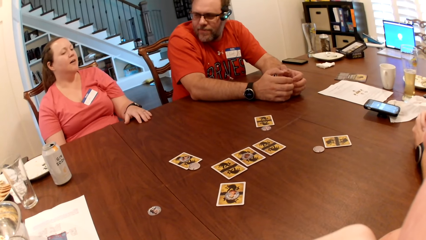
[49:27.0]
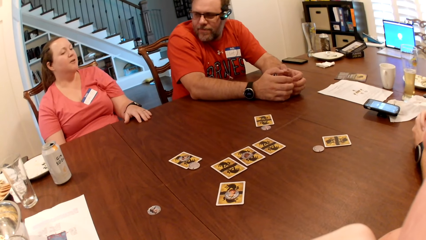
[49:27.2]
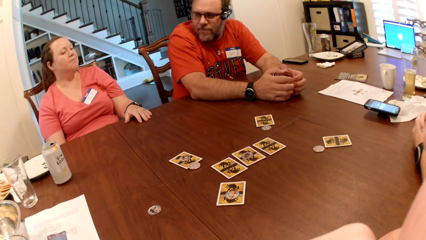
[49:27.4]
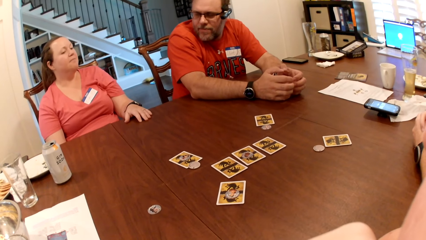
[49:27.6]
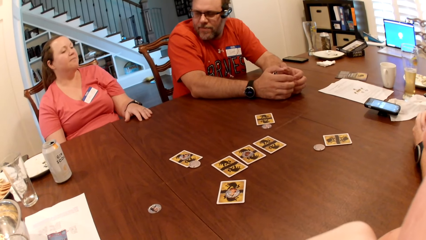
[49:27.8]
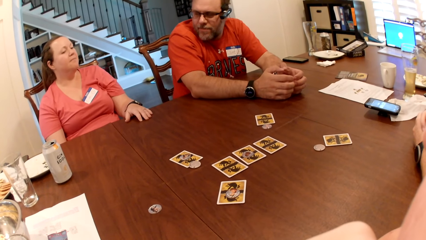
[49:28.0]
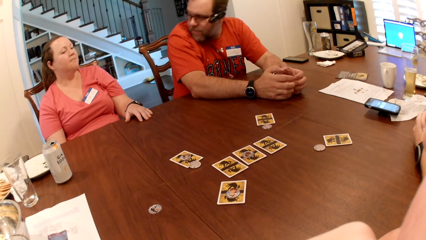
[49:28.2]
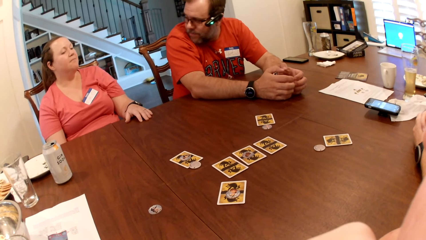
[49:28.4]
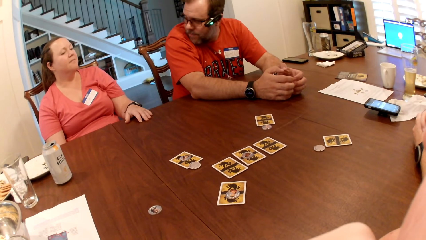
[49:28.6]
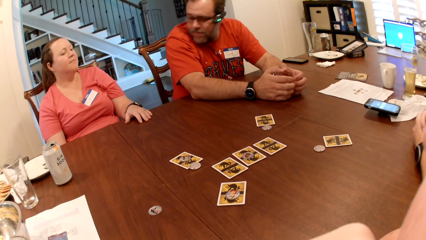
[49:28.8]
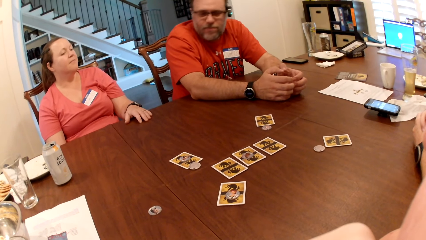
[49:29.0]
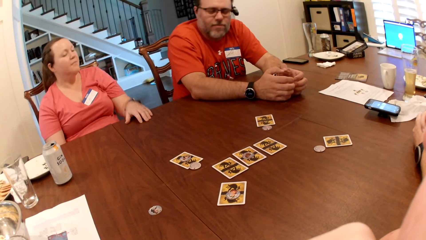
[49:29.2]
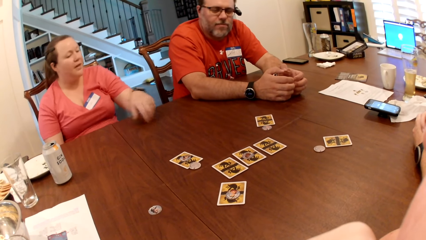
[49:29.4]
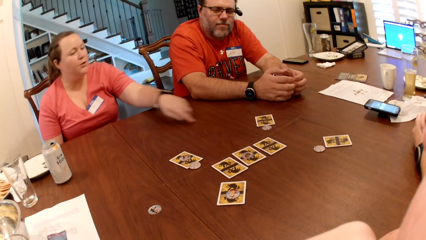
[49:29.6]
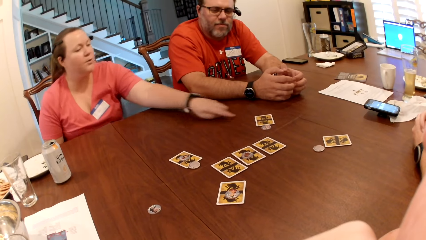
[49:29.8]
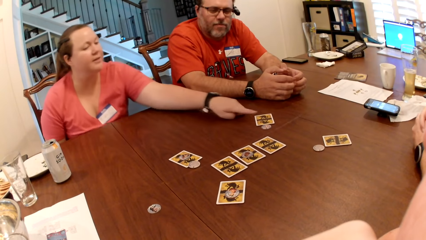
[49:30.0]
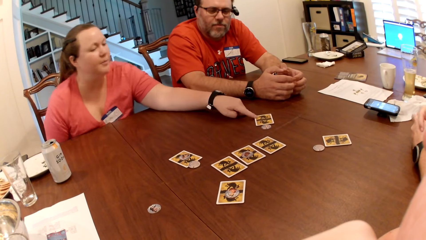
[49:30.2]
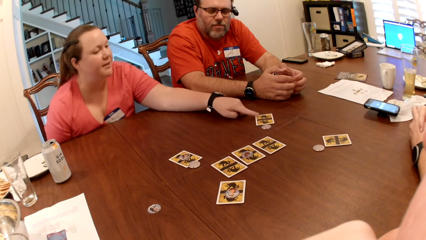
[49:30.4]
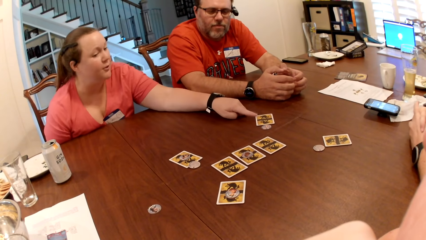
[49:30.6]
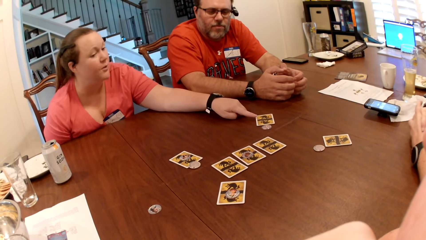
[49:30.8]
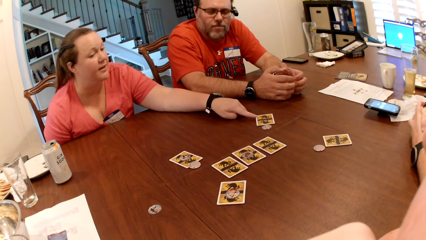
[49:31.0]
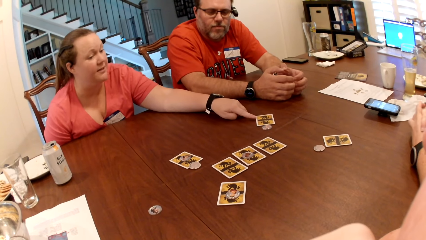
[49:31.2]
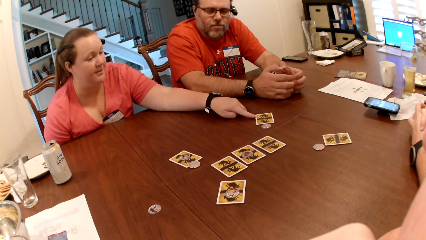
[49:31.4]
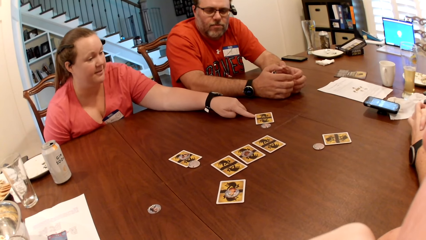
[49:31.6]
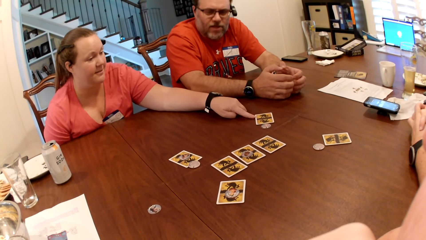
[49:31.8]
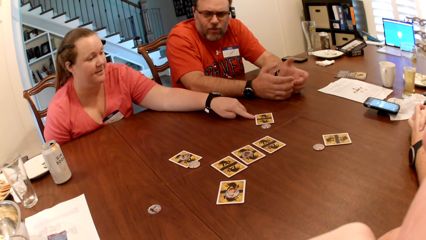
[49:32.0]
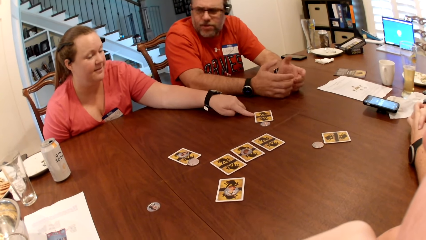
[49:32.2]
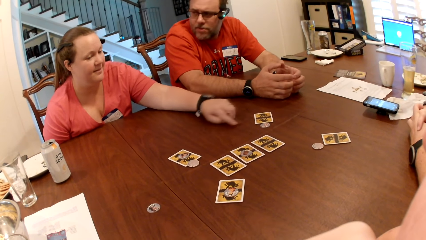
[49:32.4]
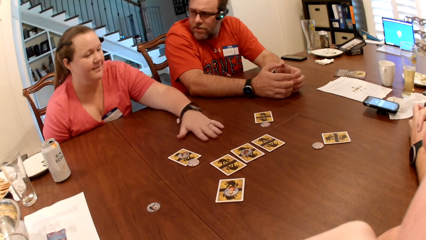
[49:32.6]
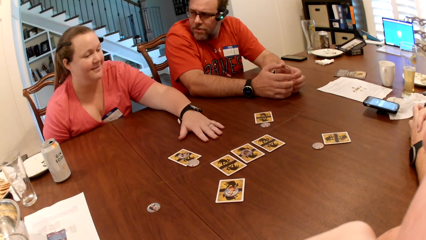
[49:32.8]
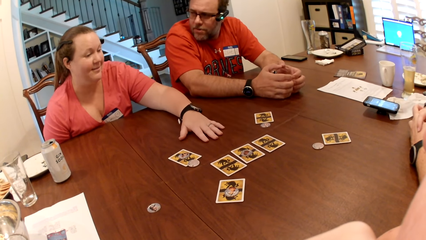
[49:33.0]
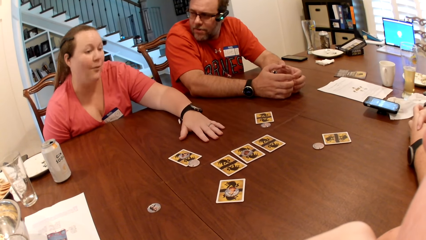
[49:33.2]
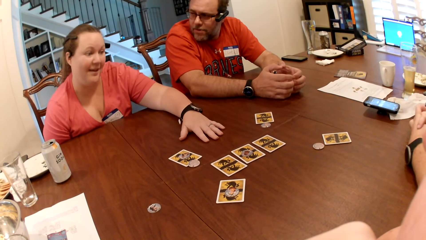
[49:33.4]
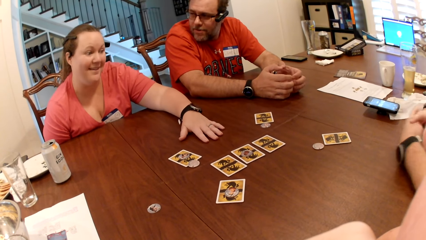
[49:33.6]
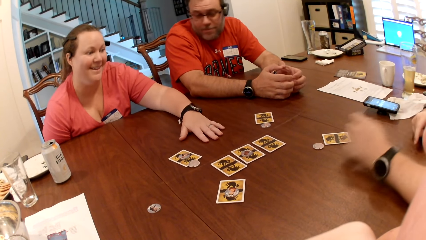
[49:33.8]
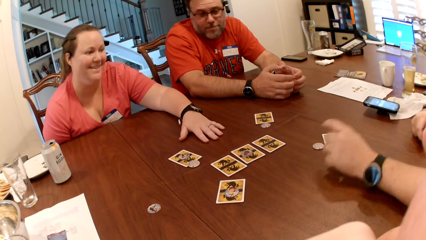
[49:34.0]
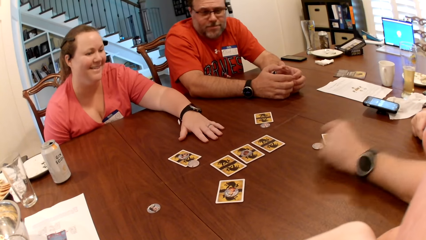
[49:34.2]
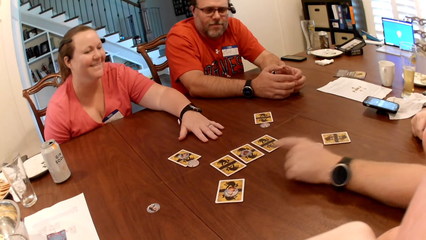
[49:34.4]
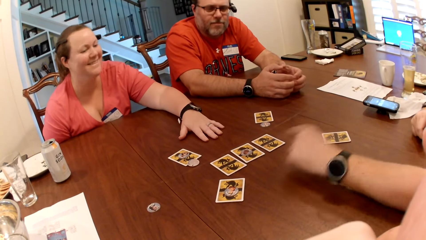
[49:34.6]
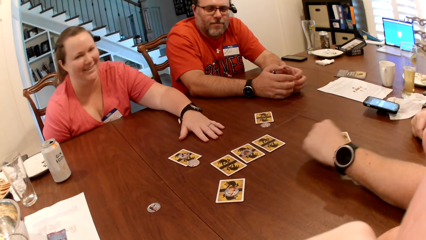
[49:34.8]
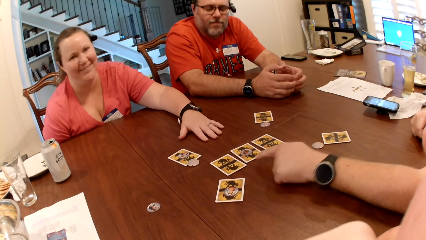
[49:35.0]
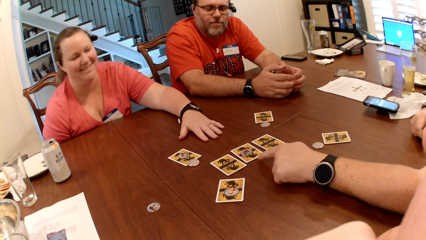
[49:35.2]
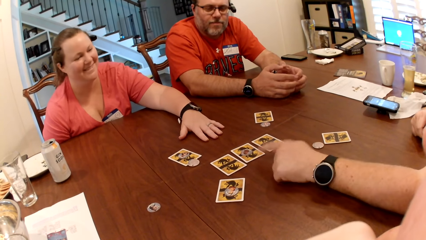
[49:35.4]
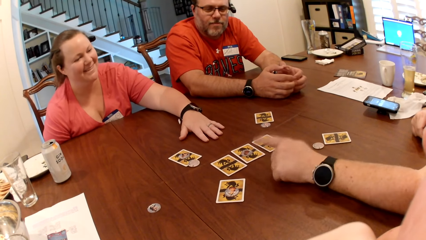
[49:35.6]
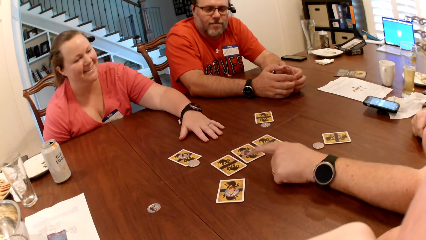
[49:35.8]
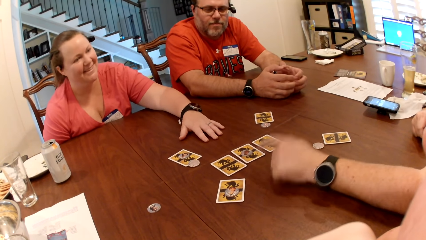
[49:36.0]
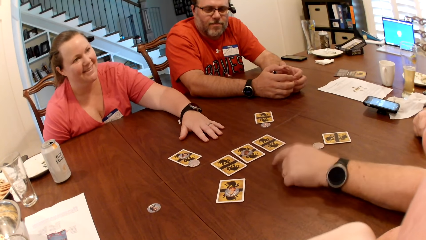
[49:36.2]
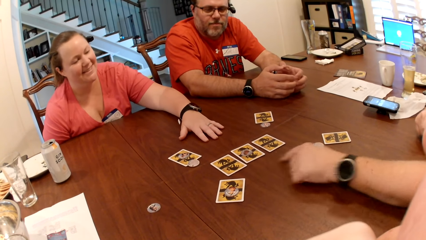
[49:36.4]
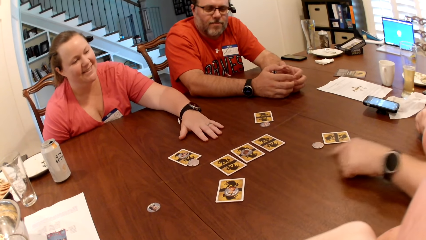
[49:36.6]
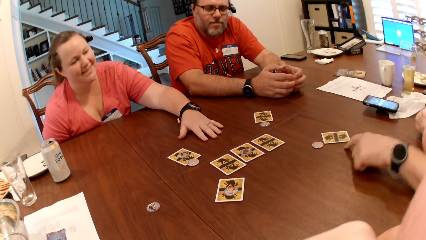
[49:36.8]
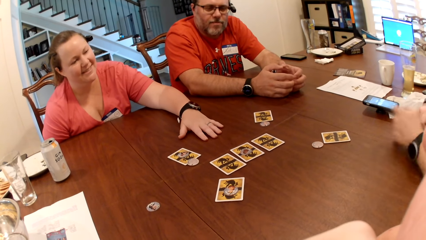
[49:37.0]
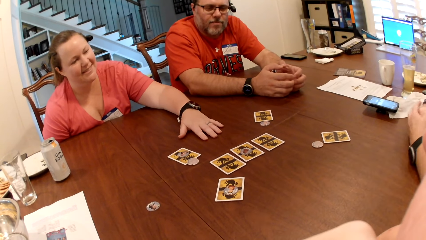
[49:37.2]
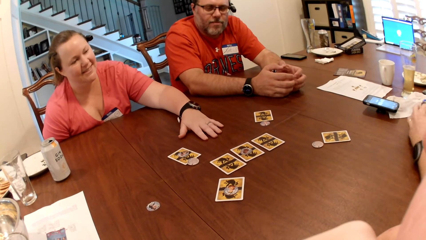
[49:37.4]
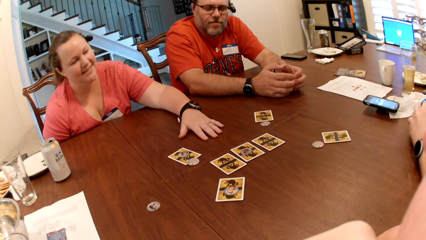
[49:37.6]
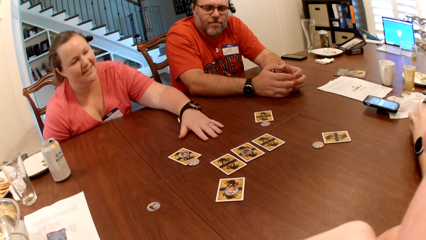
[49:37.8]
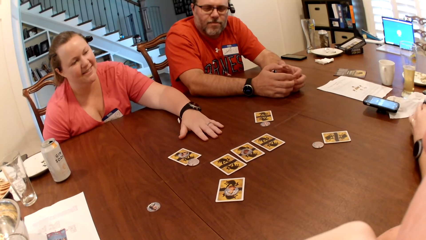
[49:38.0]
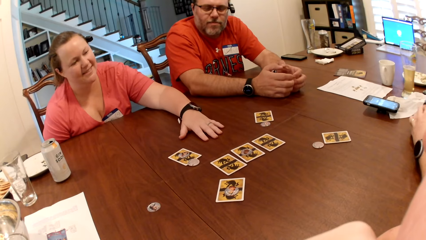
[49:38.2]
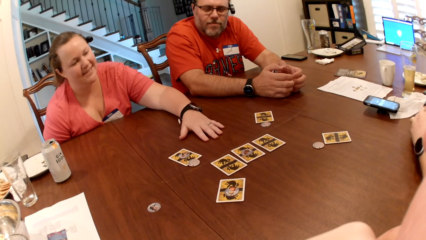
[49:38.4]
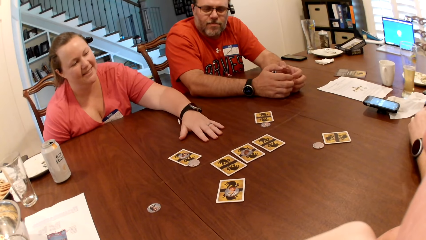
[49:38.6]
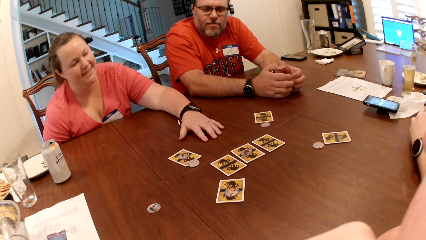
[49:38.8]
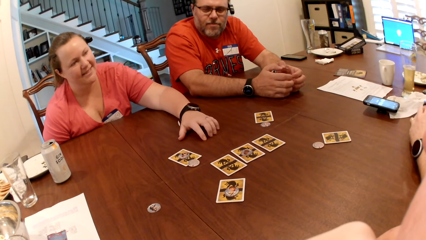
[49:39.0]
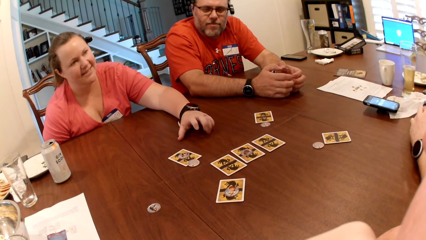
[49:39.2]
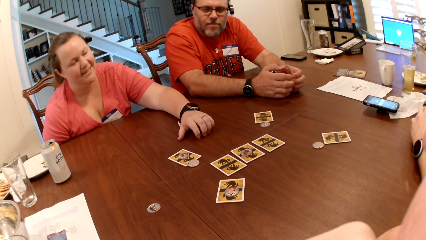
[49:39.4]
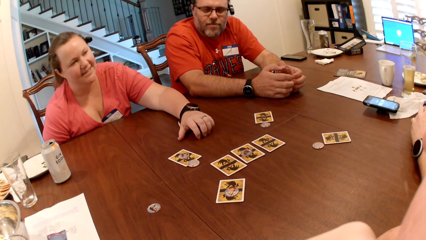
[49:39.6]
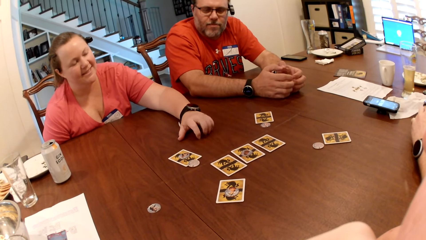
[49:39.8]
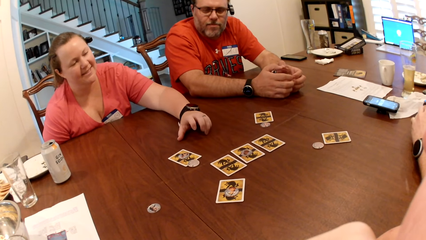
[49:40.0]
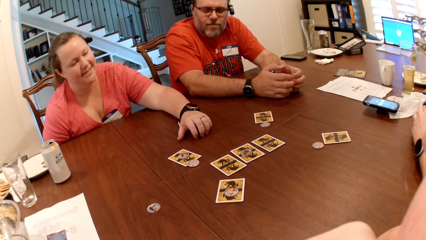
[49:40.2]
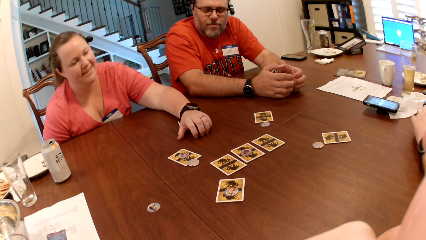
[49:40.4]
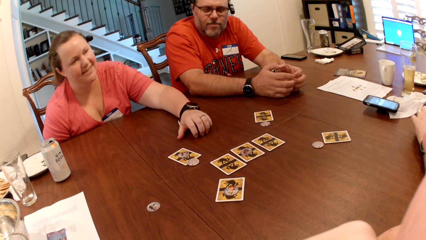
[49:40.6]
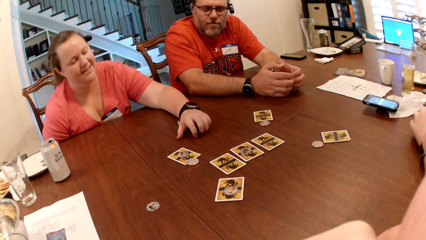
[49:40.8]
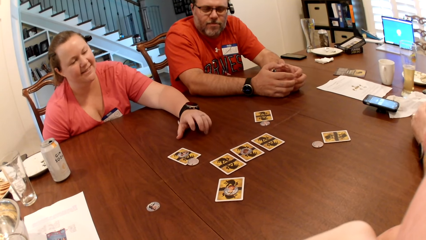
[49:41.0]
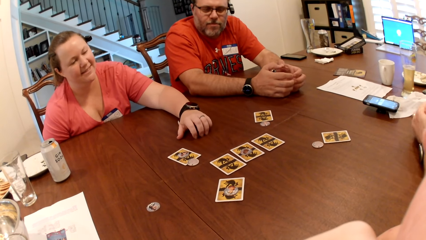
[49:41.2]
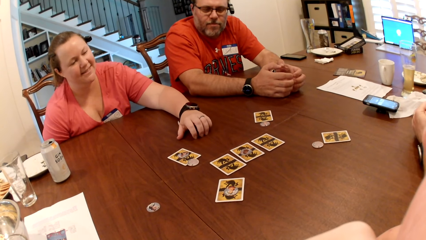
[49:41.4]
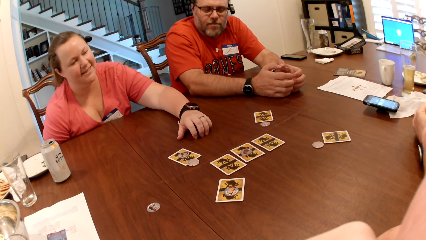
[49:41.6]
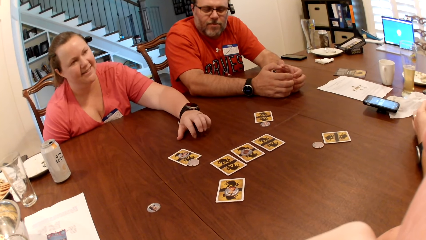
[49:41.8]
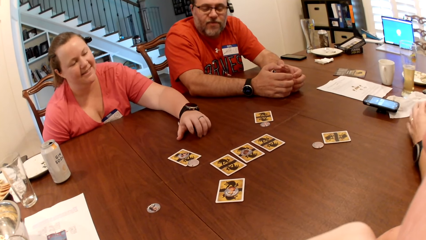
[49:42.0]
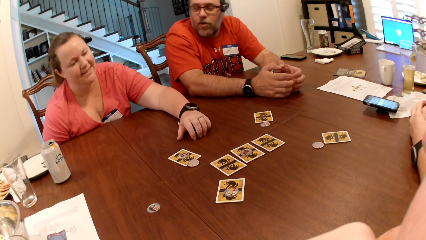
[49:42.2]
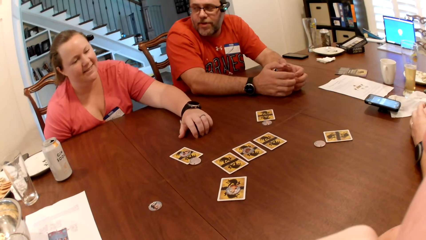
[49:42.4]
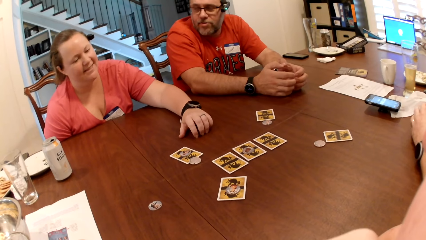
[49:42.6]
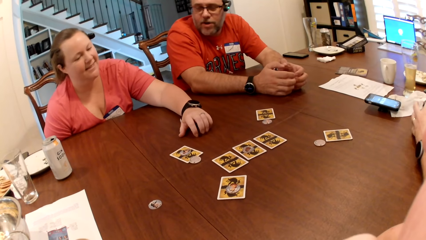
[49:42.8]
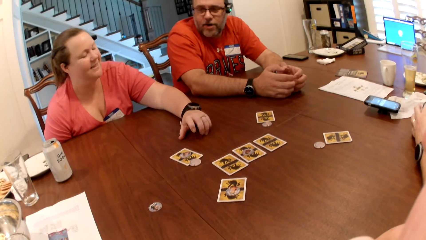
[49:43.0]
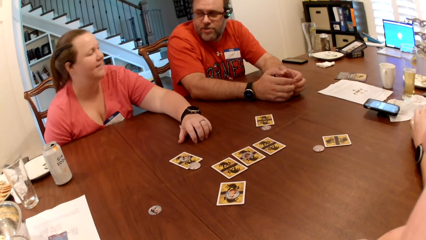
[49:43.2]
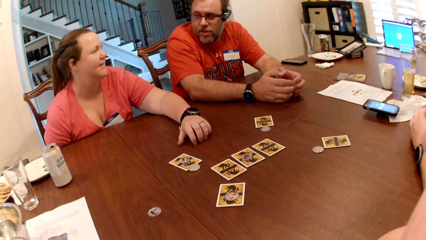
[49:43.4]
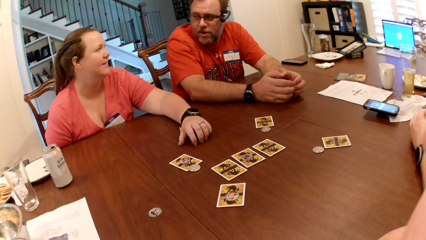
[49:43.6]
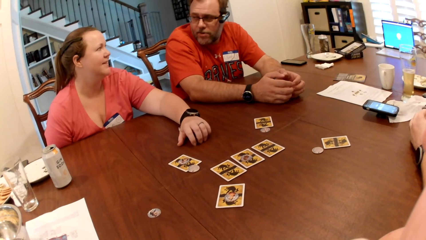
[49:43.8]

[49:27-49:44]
A woman touches a card on the table with her left hand. The woman puts her hand on the table. A man points to the cards on the table with his left hand. The woman taps the table with her left hand. The woman moves her fingers.
